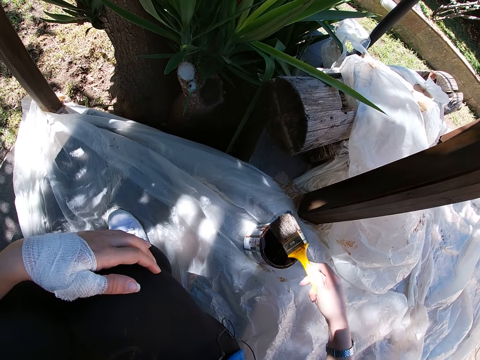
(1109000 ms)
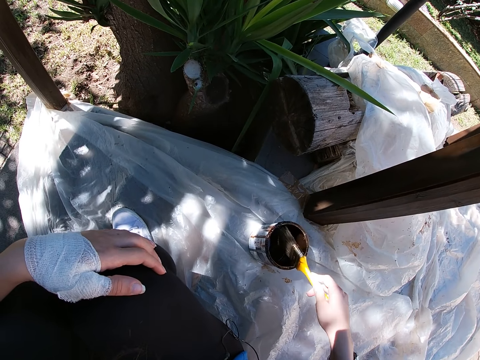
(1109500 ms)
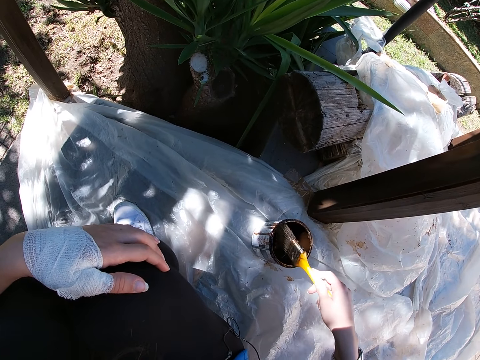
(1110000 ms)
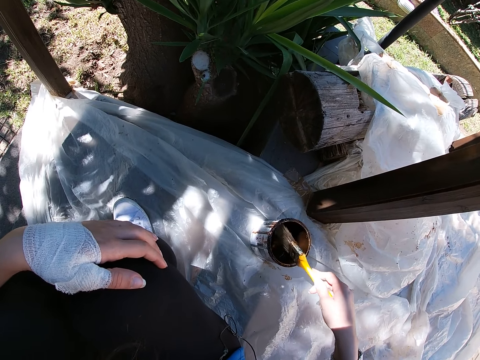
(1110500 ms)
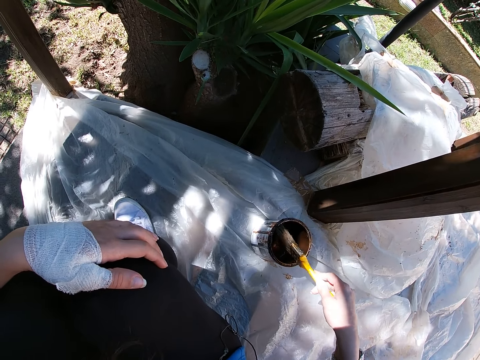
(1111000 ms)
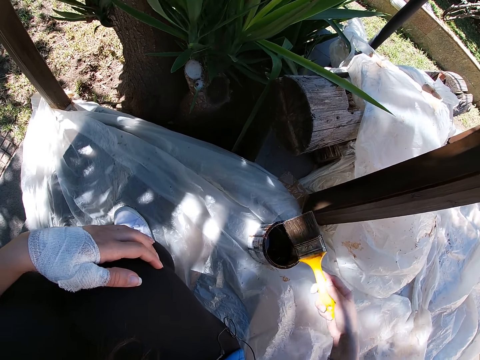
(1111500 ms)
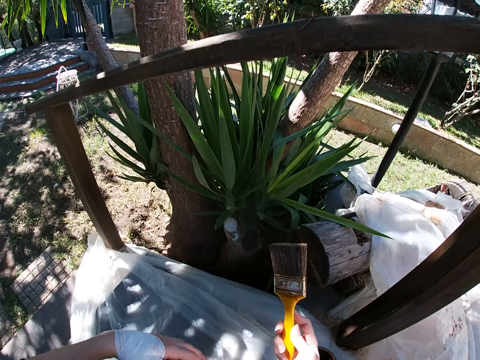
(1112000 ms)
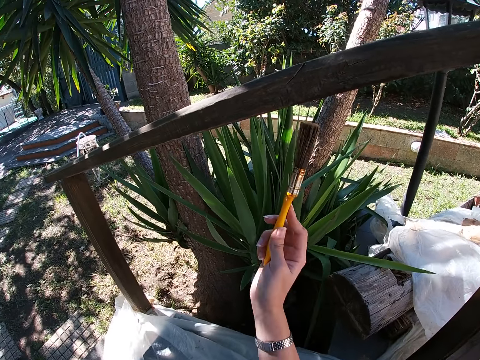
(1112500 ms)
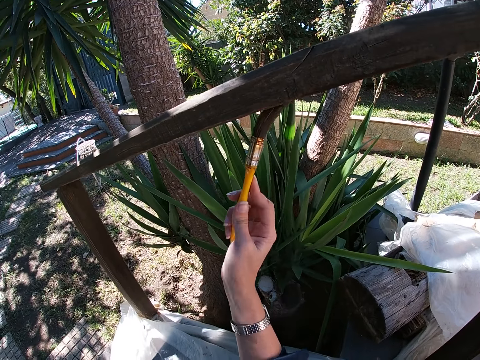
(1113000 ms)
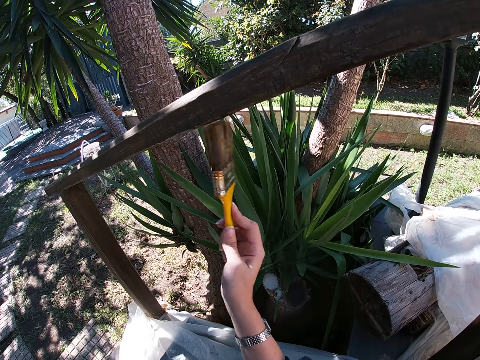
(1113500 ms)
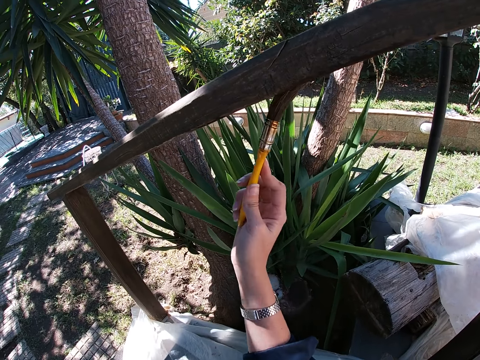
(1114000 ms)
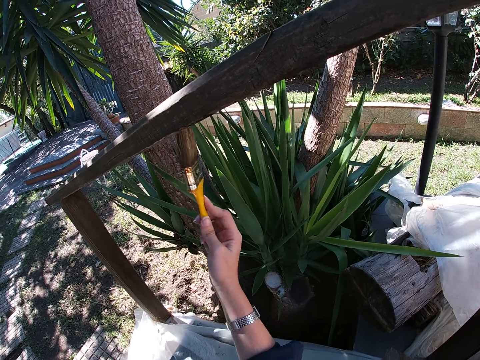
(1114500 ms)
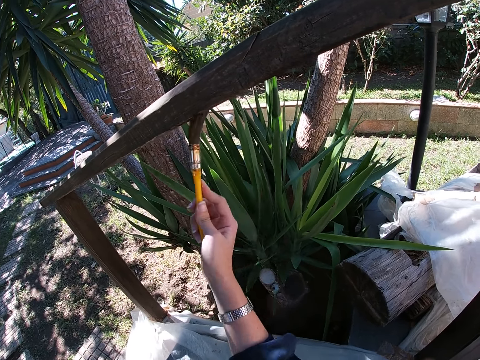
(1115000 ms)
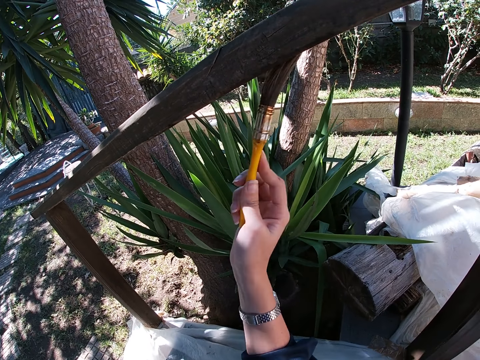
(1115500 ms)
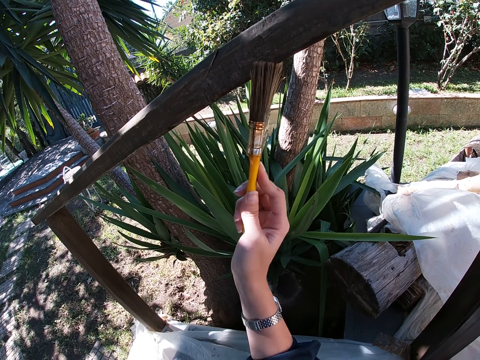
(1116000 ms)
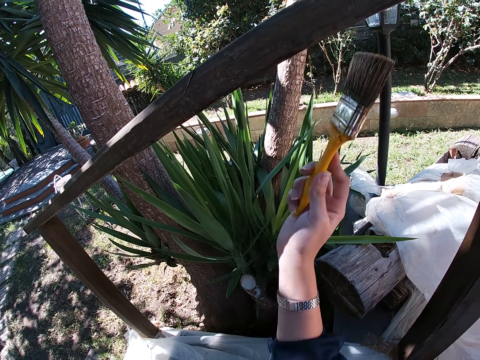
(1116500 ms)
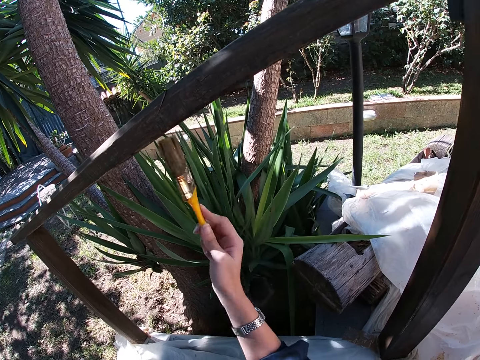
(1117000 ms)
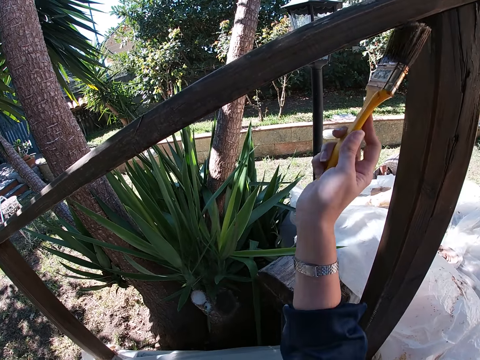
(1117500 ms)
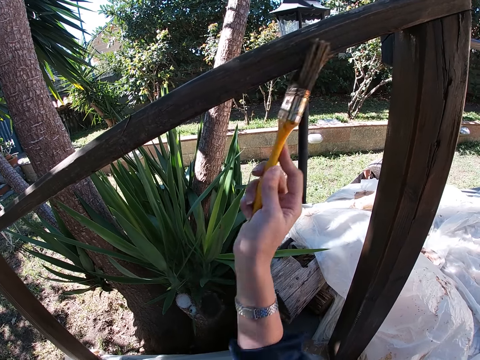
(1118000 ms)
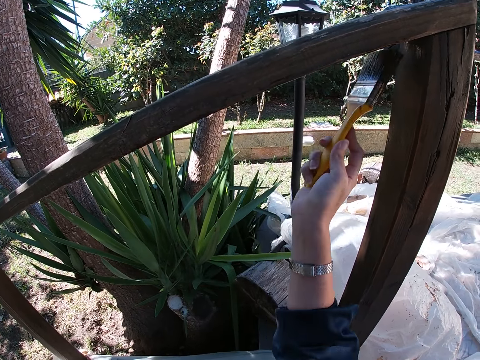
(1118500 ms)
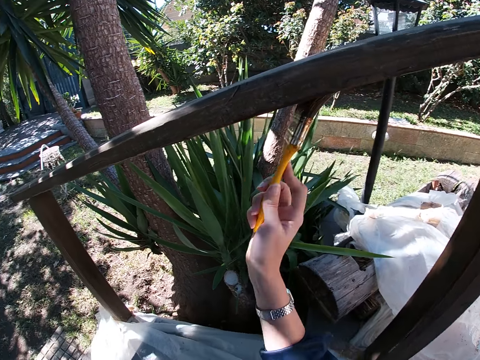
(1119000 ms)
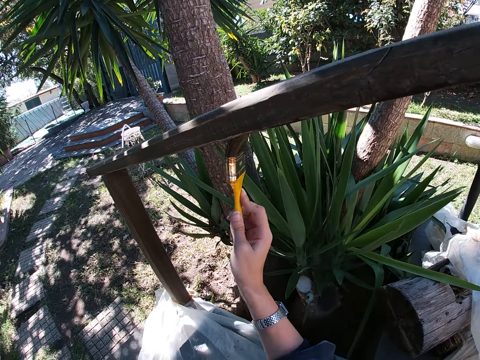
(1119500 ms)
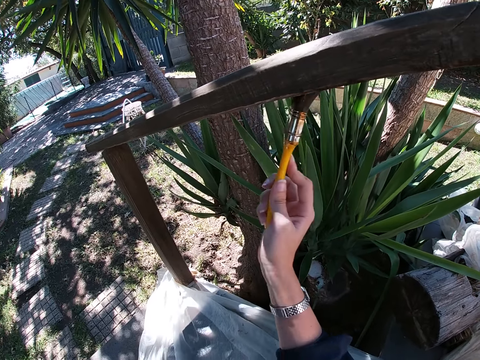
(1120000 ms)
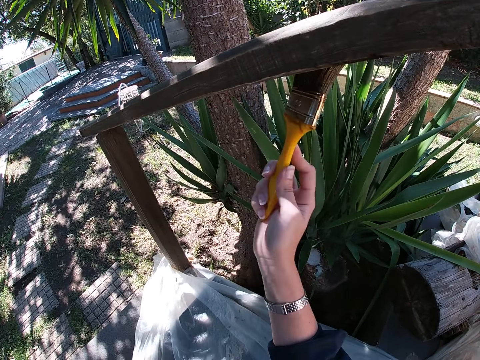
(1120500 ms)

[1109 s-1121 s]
The camera wearer paints the wooden balcony rail with the paint brush in her right hand. She turns towards the rail cap.

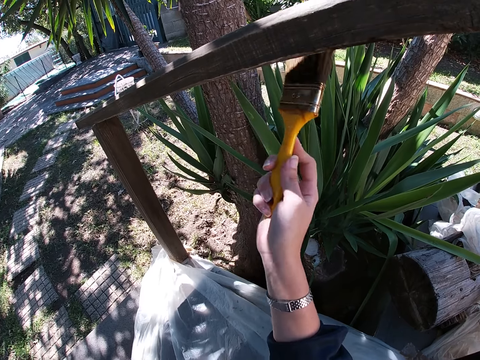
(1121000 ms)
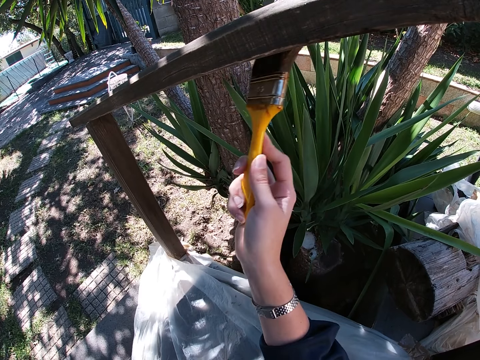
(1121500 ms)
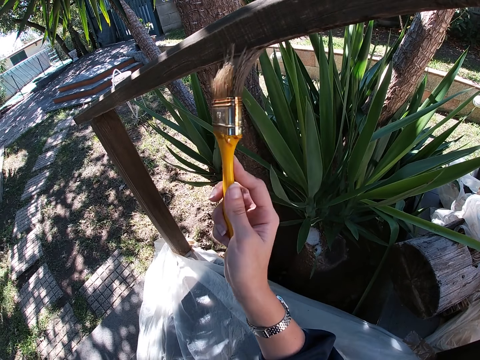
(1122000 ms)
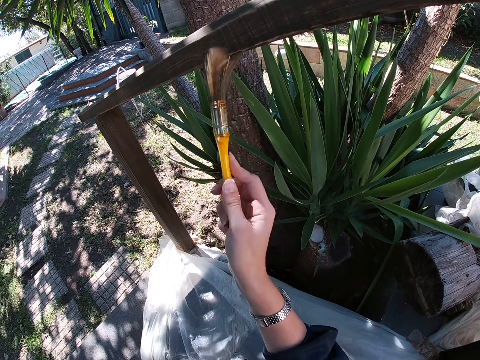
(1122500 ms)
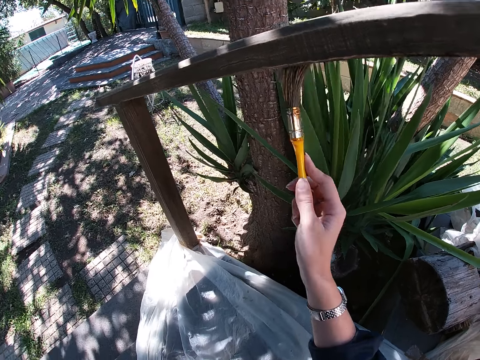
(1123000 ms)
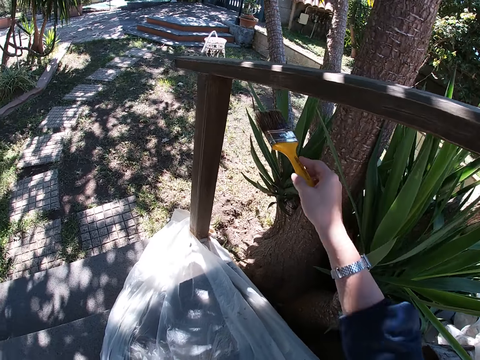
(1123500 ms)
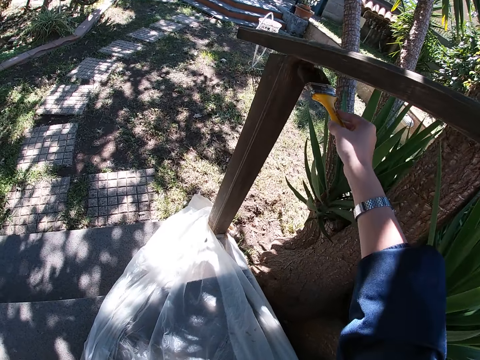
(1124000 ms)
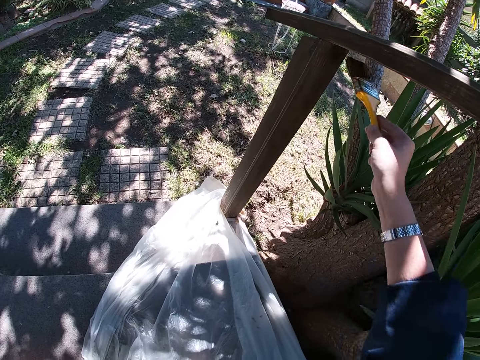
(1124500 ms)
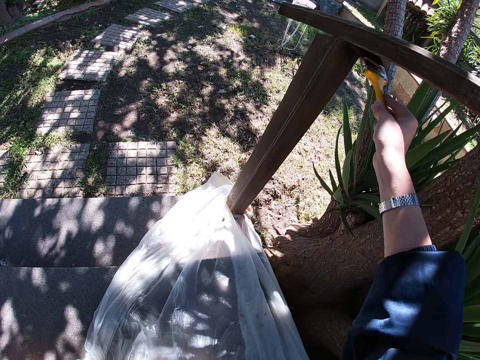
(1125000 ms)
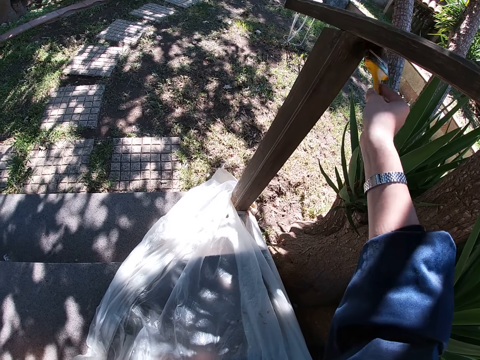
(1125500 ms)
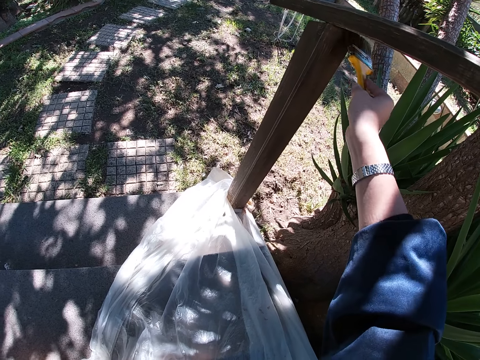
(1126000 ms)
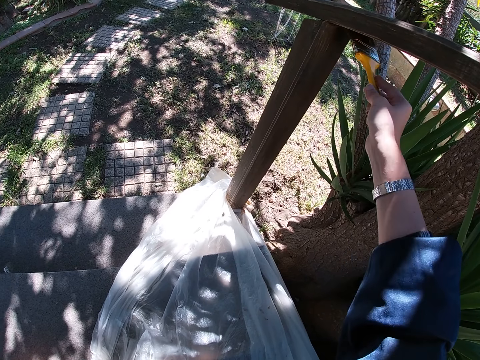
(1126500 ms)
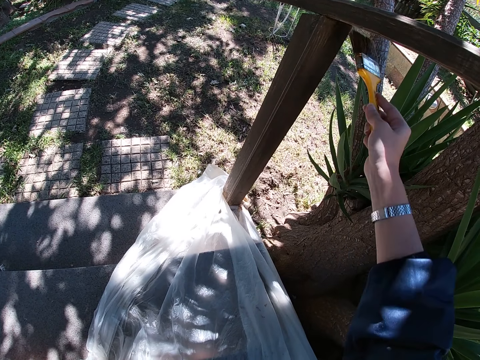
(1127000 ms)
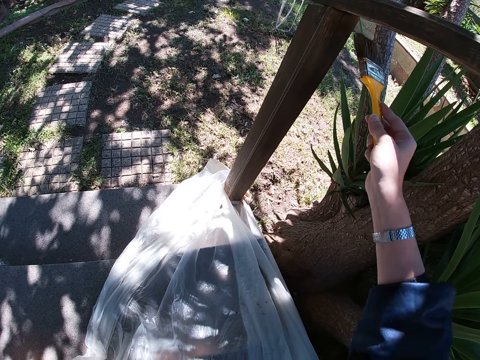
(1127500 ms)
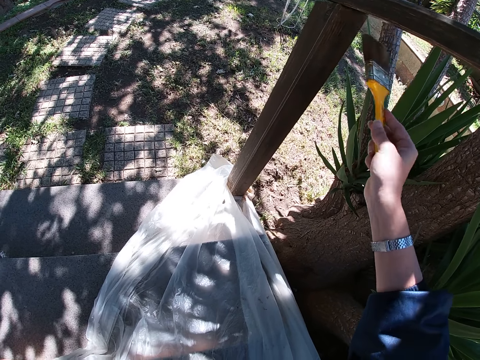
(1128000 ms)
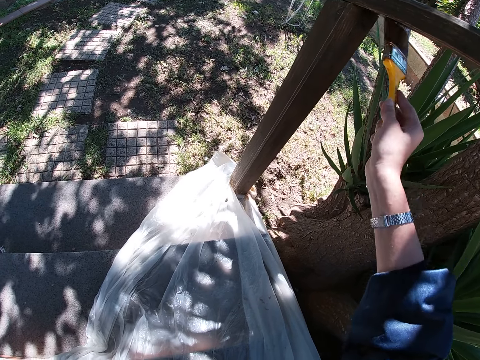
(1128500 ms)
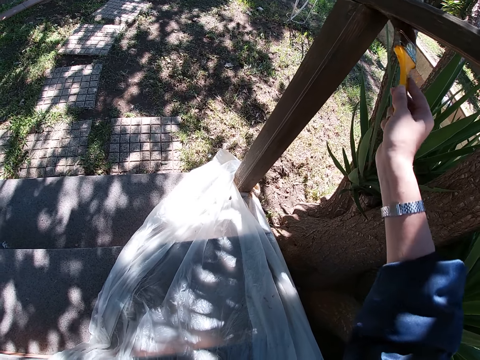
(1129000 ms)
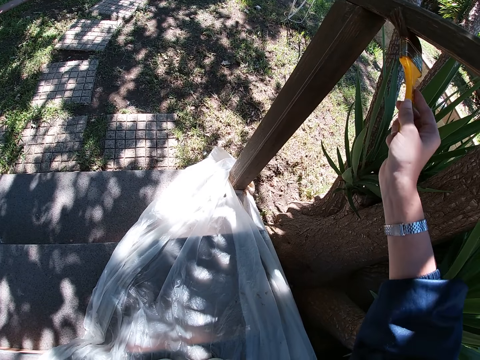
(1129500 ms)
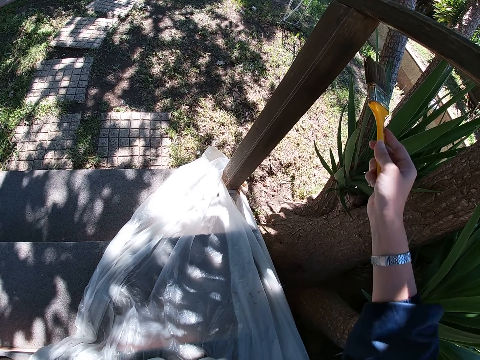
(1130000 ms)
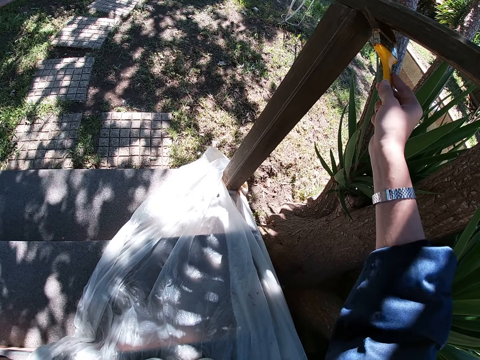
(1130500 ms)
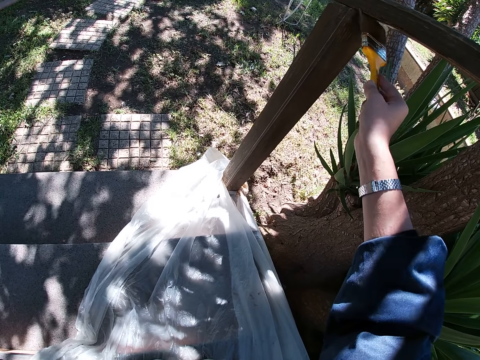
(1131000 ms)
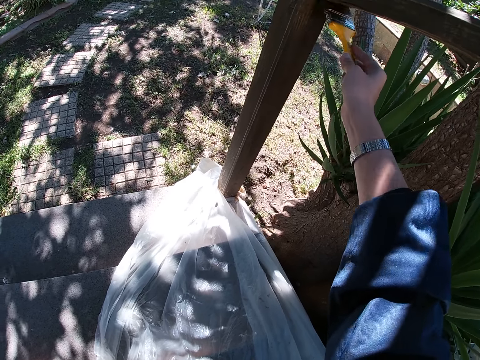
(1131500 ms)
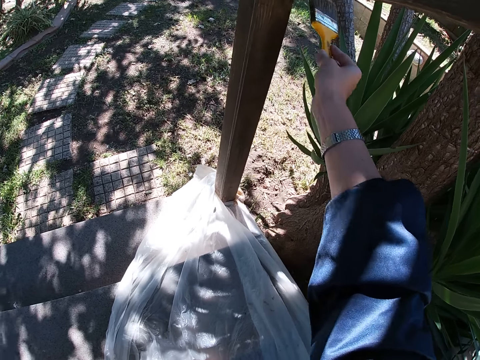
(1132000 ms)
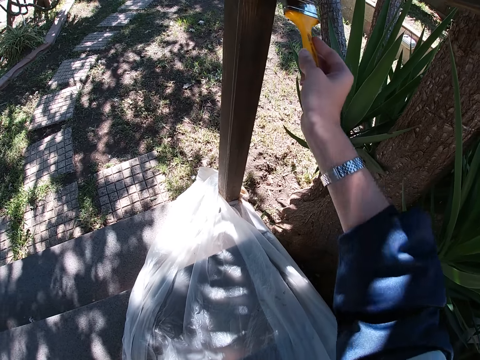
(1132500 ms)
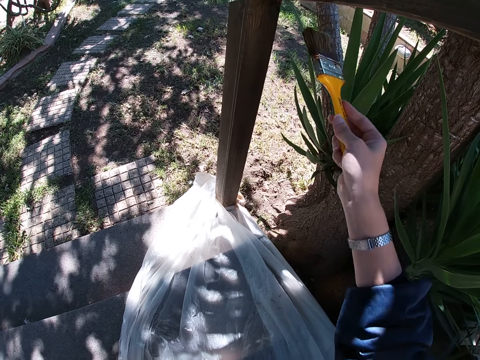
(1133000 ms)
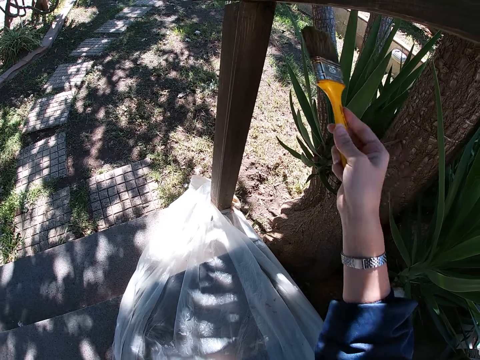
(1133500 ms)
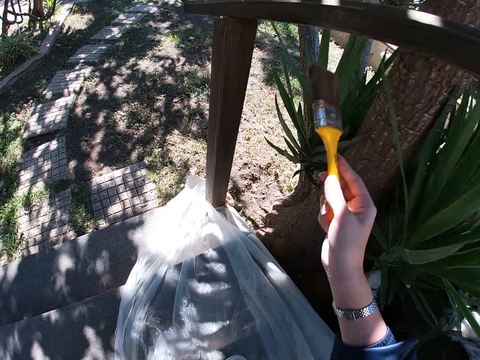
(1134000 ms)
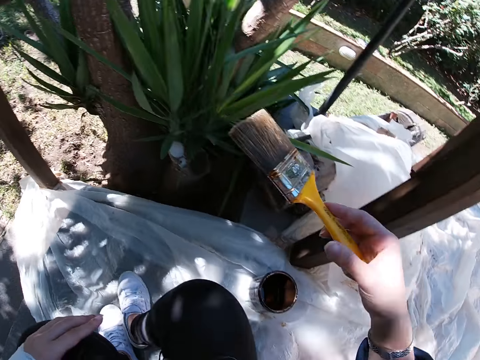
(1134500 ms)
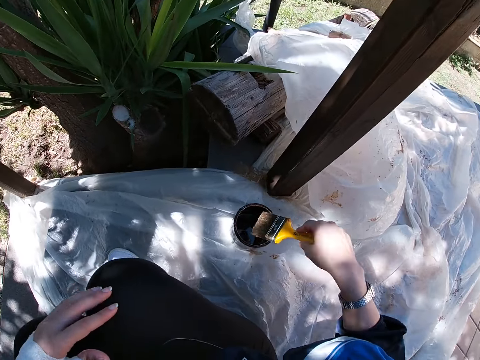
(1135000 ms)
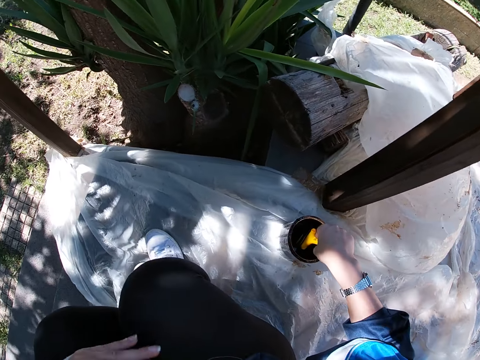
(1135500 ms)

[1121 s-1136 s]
The camera wearer extends his hand to the other end of the rail cap. They paint the rail cap of the front porch using the paint brush. They touch her right knee with her left hand. They turn towards the paint in the paint container. They dip the paint brush in her right hand into the paint container and move her left hand.
